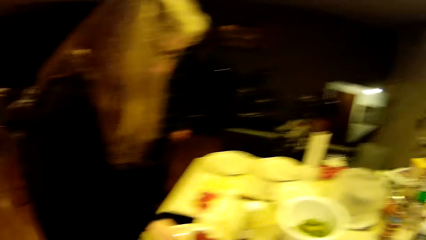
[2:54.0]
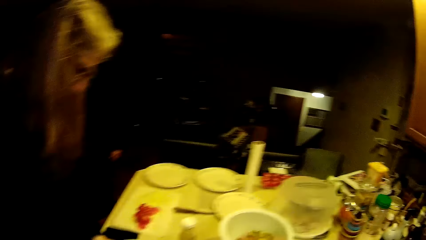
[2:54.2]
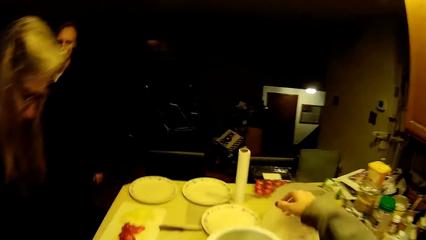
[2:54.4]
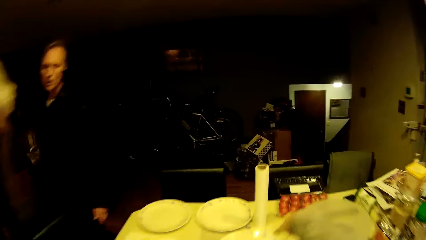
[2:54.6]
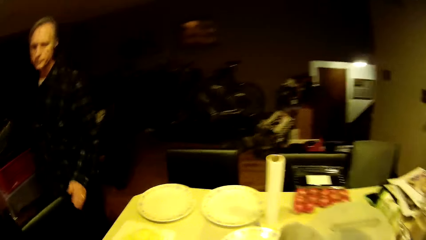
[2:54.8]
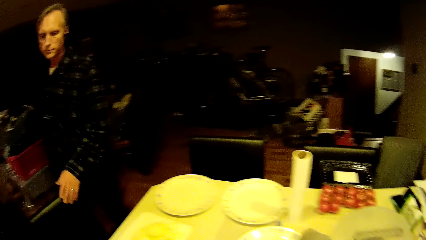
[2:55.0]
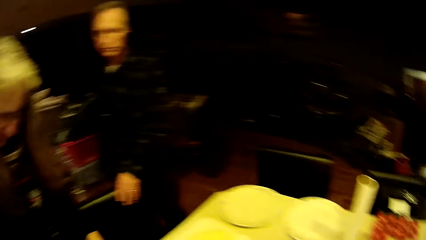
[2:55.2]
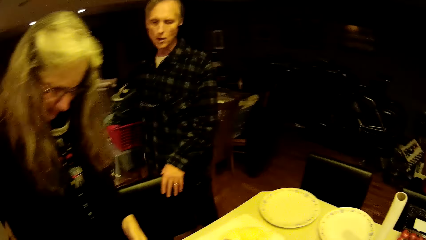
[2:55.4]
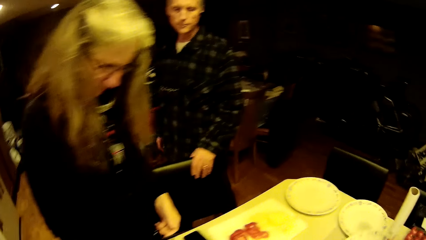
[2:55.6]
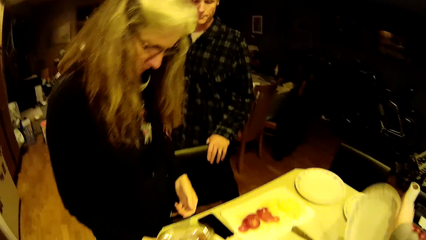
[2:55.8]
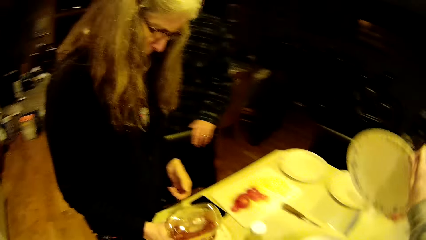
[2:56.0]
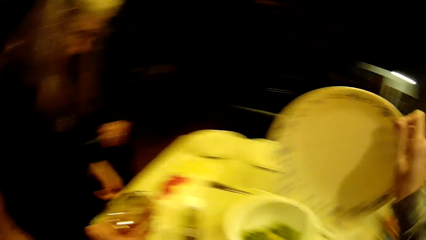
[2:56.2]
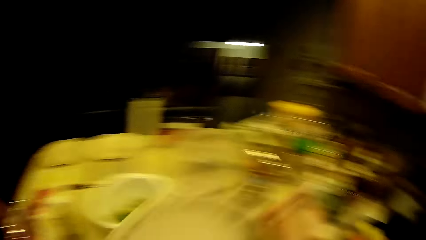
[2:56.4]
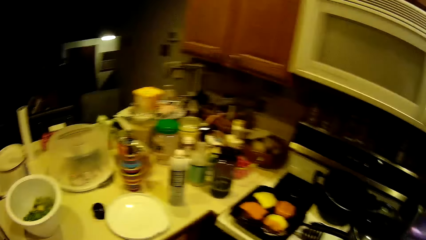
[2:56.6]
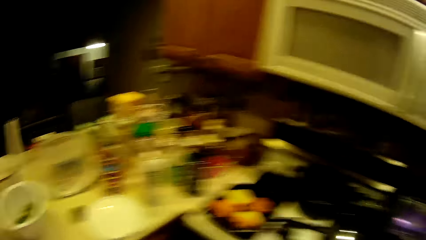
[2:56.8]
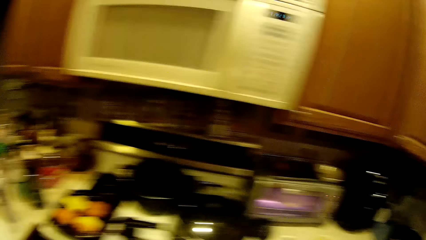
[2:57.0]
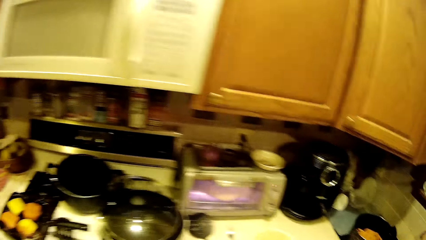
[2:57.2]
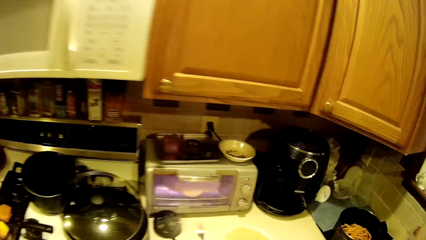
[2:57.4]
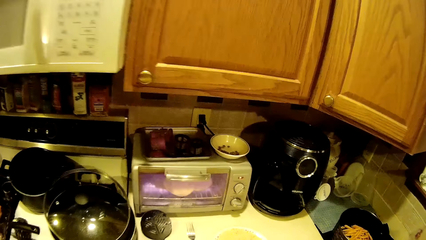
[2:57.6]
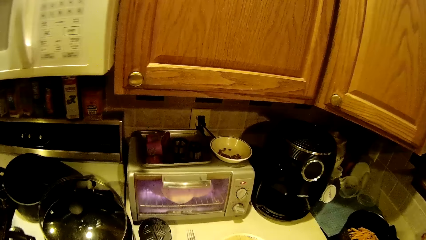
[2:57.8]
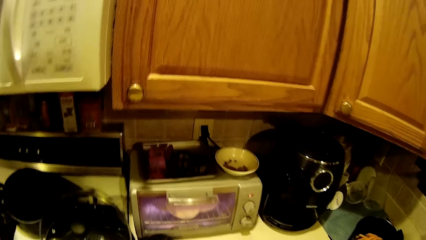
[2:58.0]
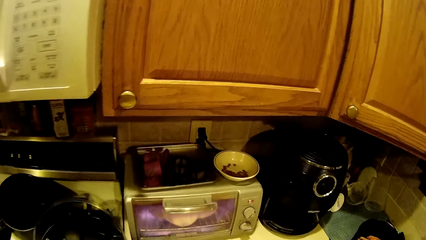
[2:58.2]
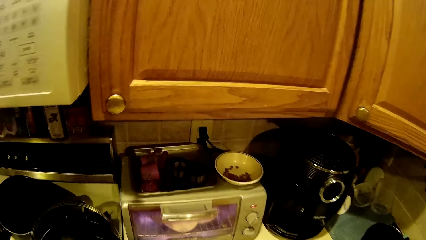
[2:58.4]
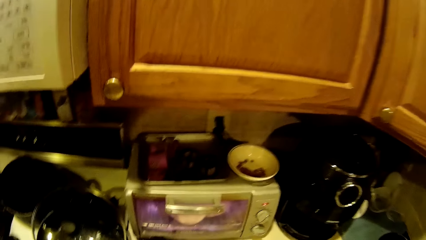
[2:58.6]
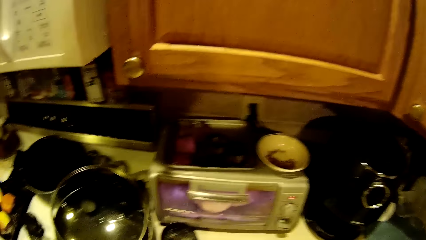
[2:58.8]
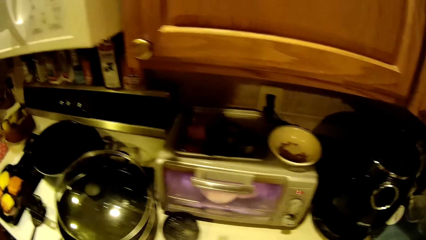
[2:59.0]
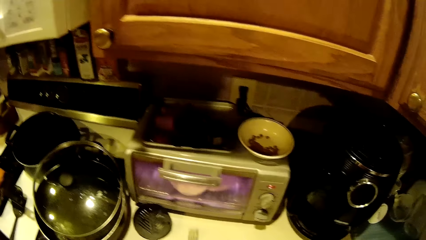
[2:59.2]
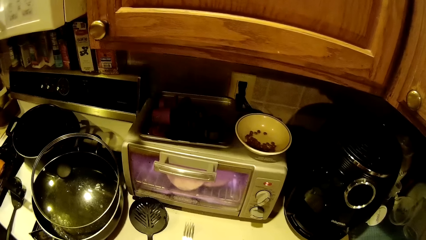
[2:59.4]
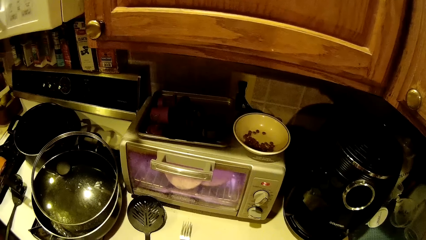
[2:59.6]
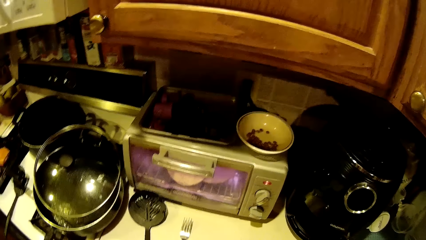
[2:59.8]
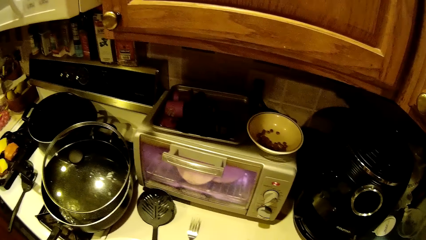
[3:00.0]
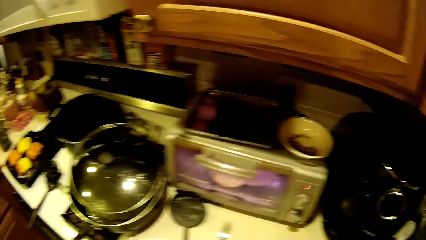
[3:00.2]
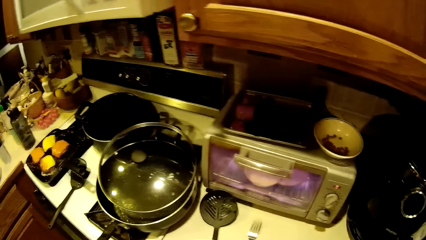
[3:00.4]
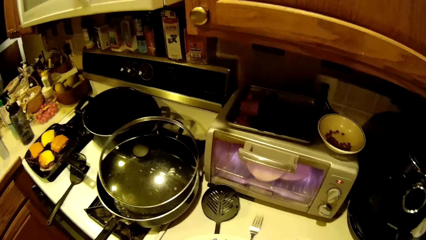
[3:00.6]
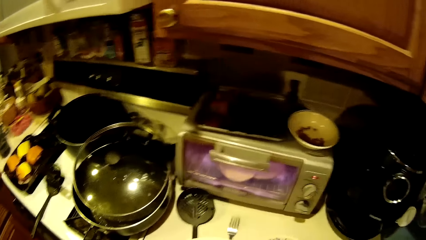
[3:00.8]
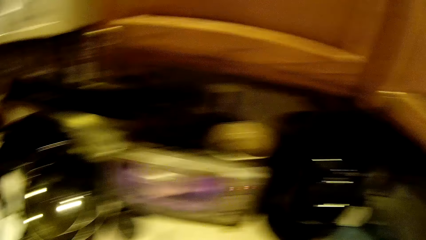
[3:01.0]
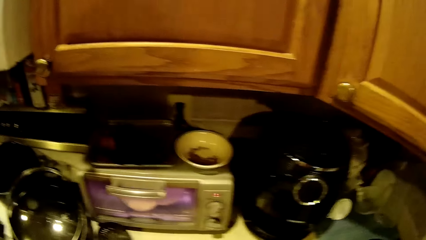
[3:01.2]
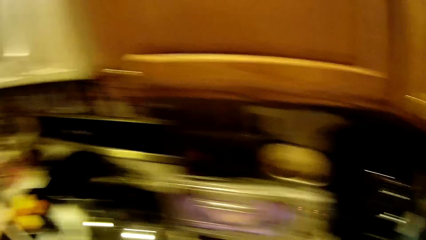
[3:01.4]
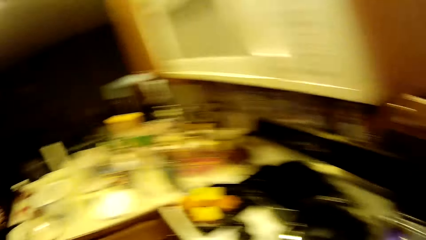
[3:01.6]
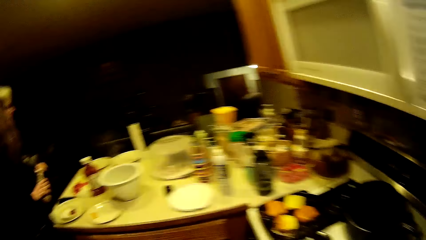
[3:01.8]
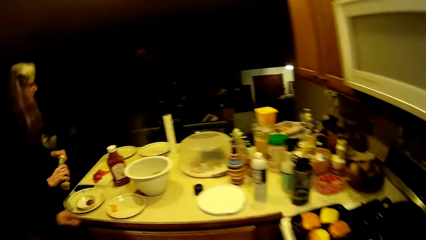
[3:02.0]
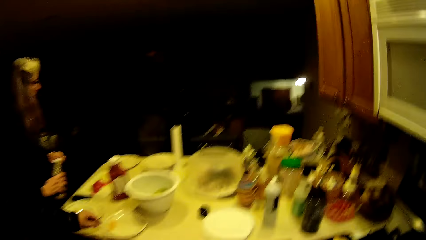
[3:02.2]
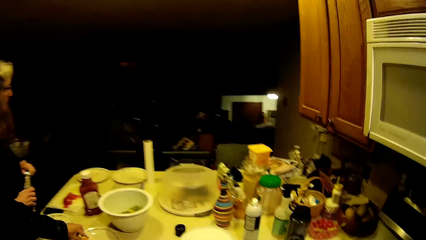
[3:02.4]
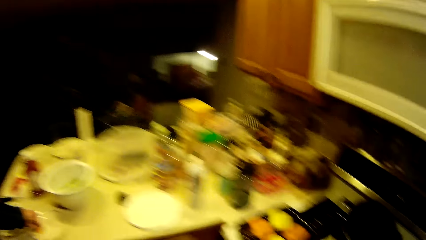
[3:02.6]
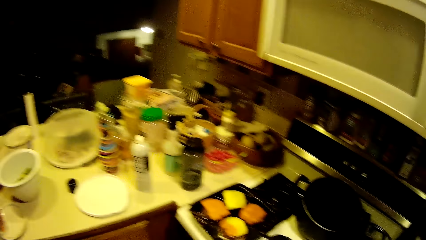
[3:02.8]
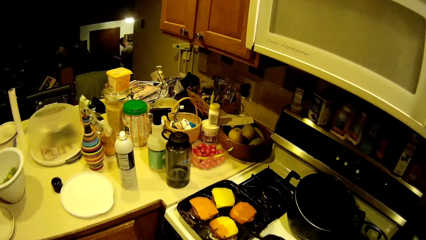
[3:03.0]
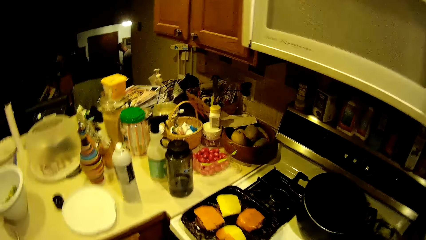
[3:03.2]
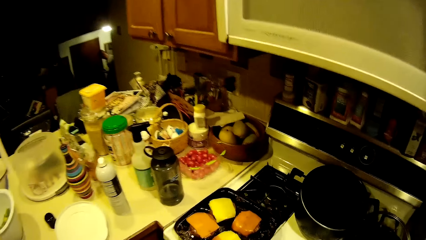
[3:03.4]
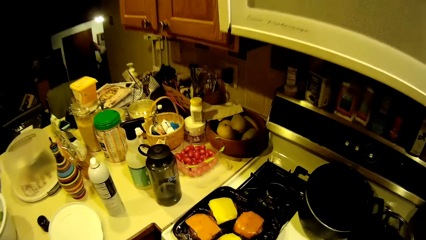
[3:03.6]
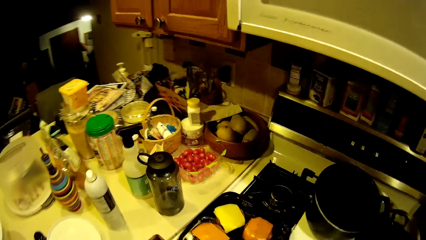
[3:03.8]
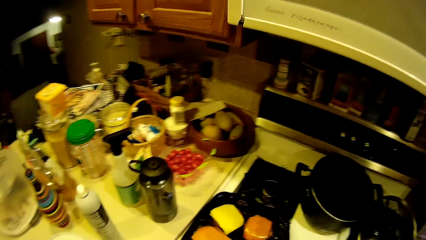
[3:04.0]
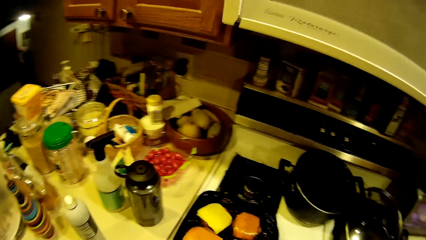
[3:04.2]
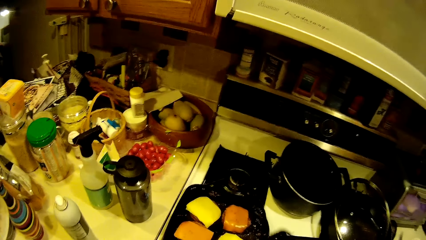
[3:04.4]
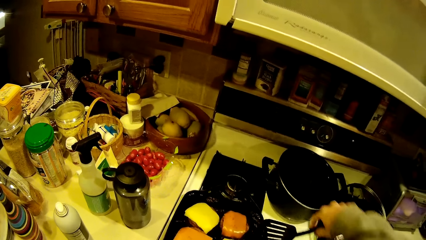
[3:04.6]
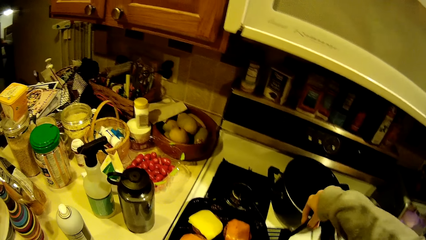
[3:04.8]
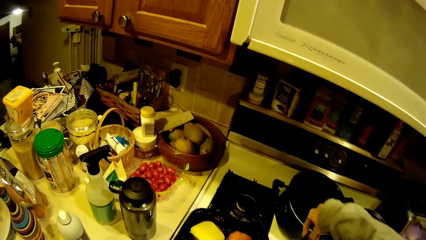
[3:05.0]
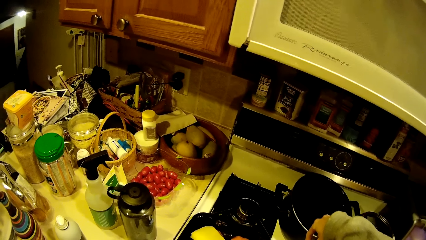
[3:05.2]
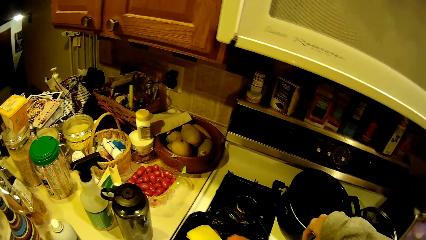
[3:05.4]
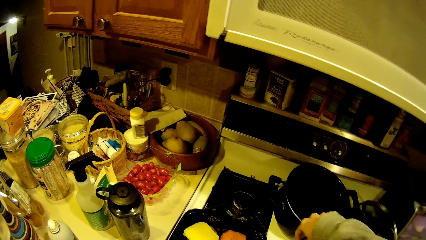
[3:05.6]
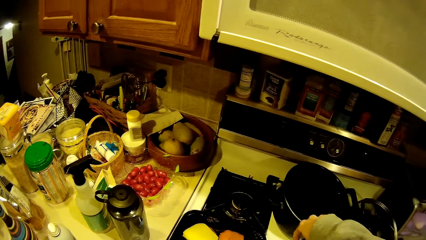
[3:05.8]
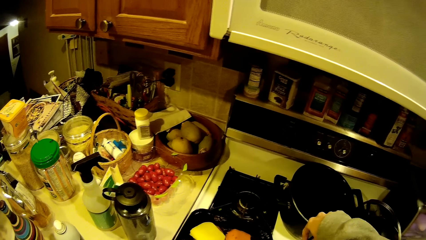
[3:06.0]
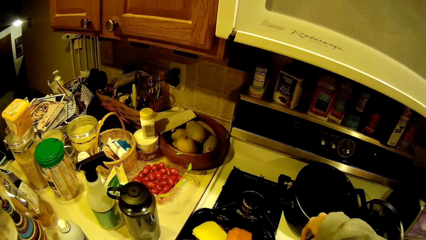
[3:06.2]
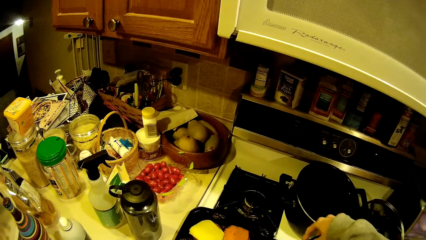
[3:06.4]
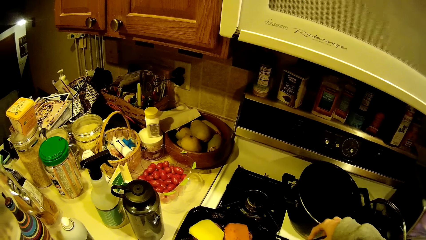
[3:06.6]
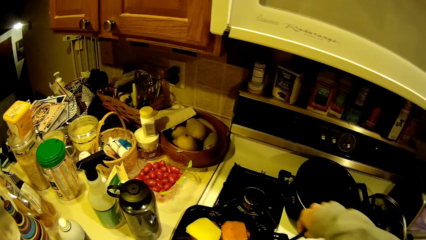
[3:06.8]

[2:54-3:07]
The camera wearer walks in the kitchen. They pick up a dishware from the slab. They walk in the kitchen. They pick up cheese from a cookware with a slotted turner.

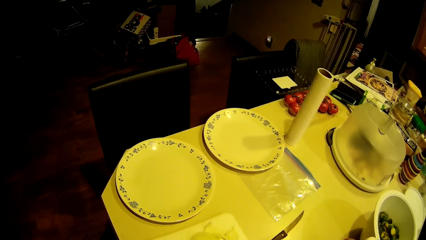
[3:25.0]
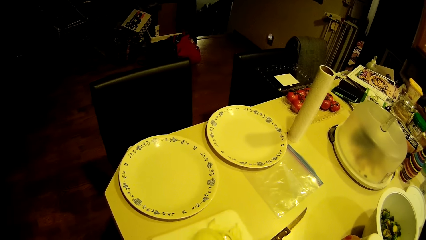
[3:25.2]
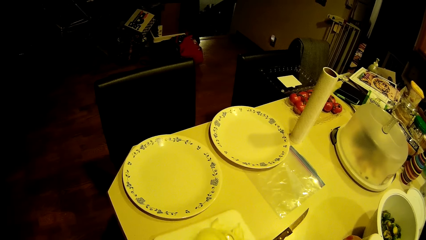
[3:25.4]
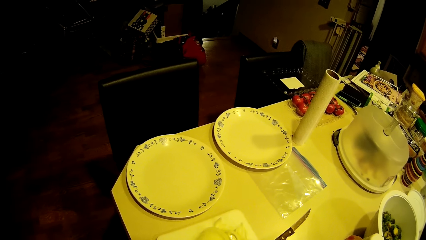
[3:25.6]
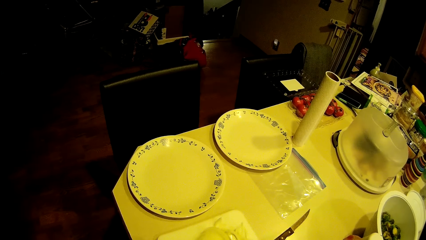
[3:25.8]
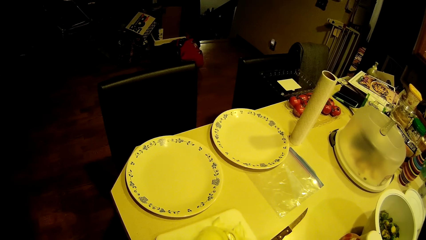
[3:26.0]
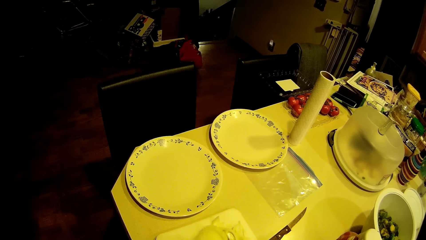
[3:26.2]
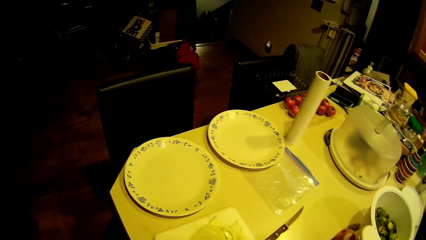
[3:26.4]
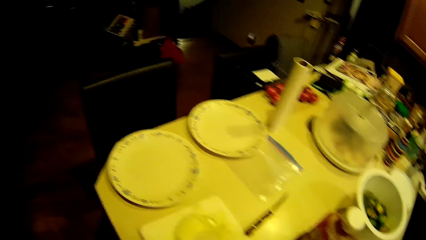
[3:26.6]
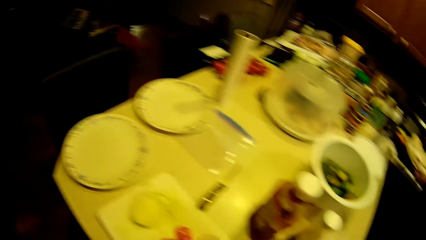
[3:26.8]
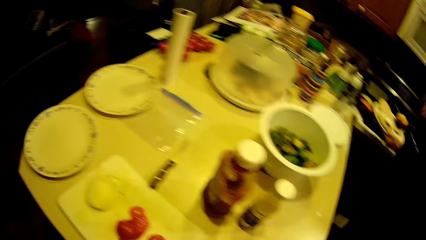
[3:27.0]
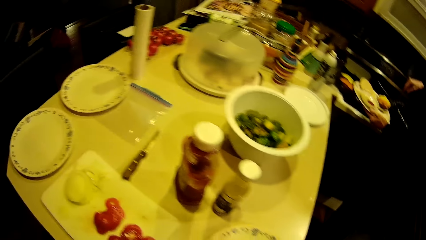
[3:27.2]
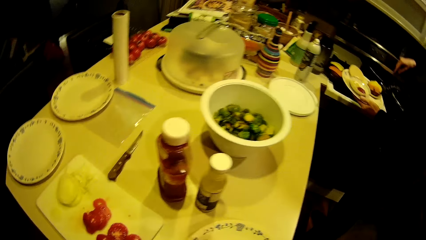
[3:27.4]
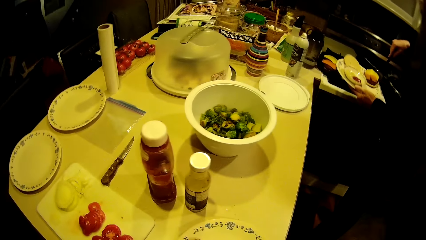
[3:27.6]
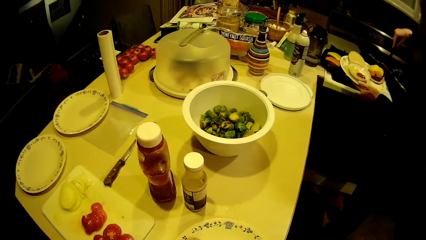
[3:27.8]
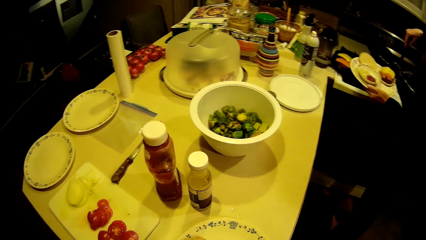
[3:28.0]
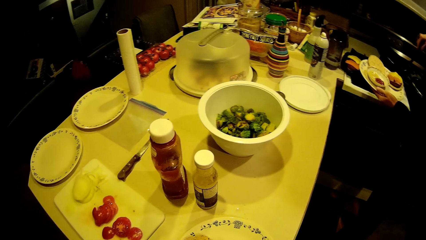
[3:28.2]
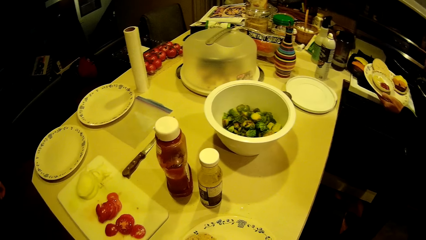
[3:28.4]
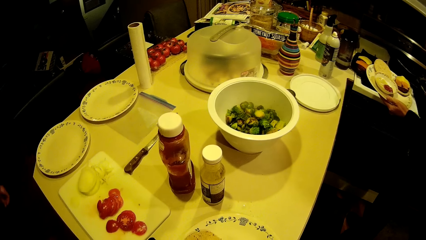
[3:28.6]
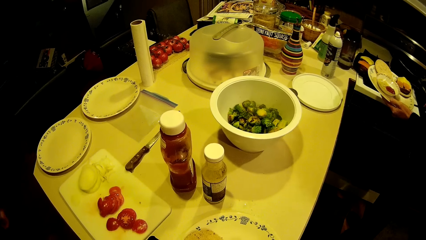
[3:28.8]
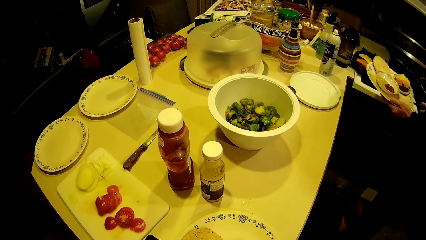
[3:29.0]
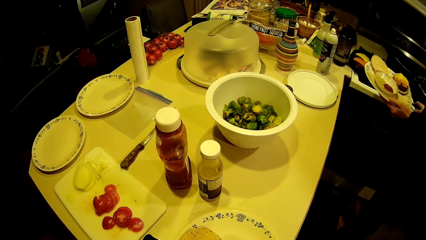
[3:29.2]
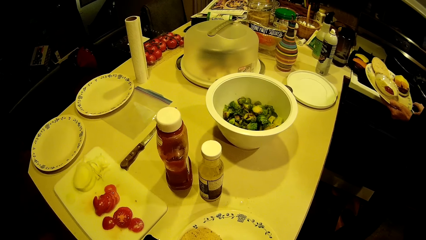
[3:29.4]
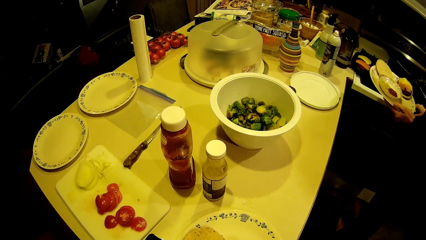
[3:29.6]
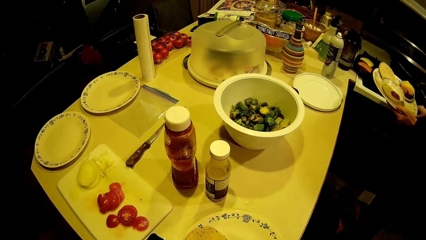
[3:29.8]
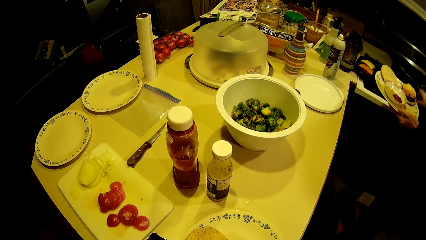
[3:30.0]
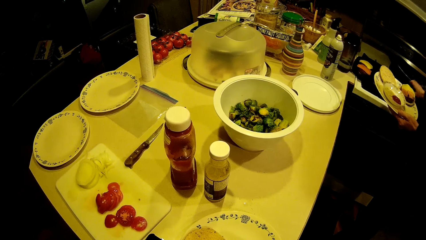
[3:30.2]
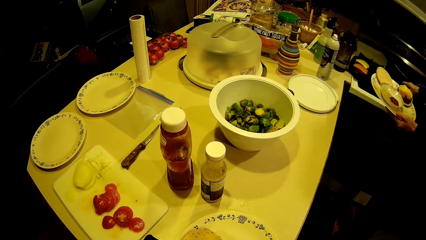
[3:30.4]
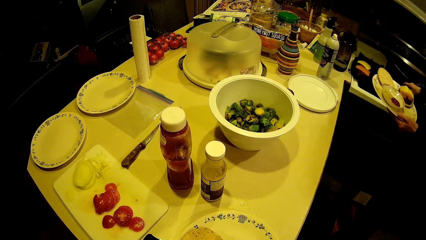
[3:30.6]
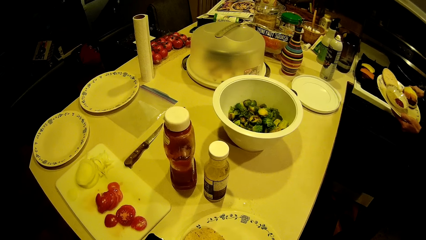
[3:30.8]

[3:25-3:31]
The lady drops cheese in the dishware with the slotted turner. She drops the slotted turner on the cooker. She adjusts the cheese pan.
